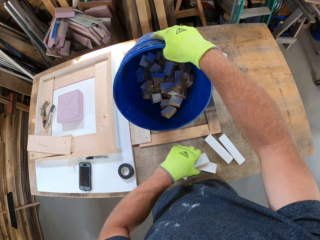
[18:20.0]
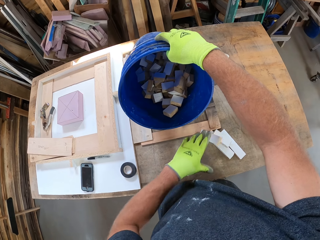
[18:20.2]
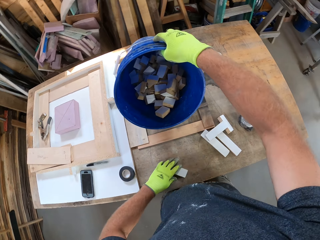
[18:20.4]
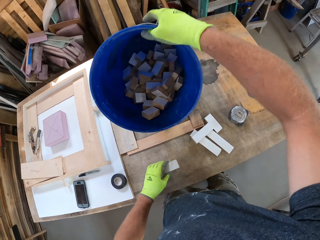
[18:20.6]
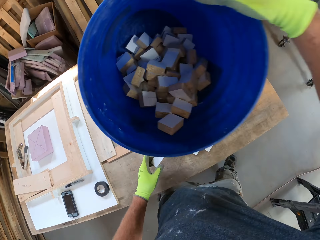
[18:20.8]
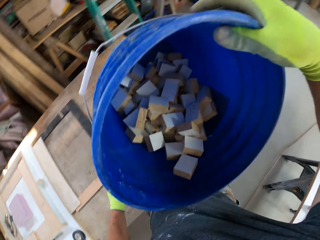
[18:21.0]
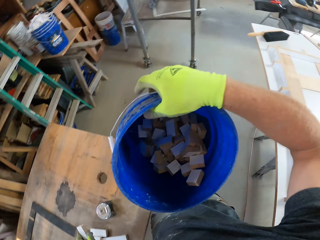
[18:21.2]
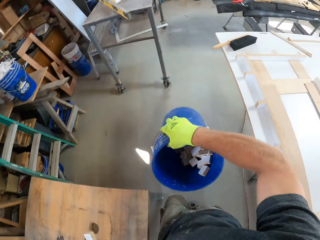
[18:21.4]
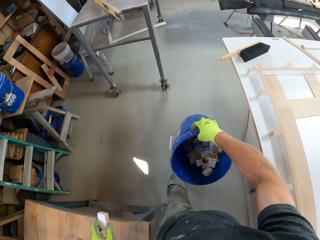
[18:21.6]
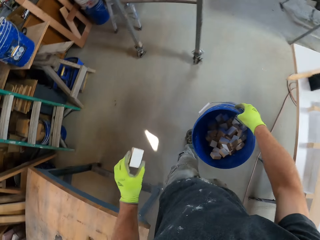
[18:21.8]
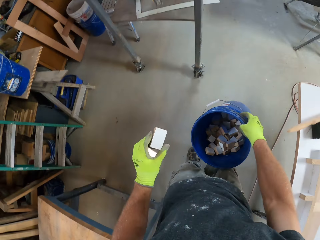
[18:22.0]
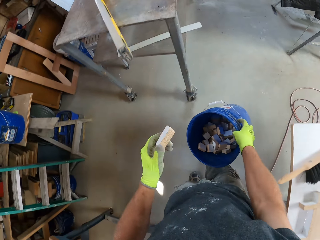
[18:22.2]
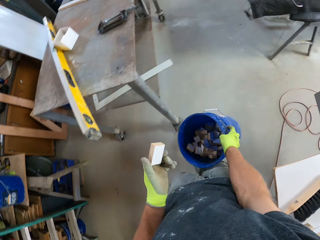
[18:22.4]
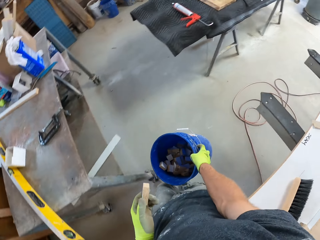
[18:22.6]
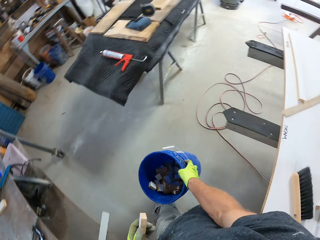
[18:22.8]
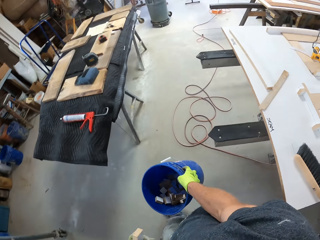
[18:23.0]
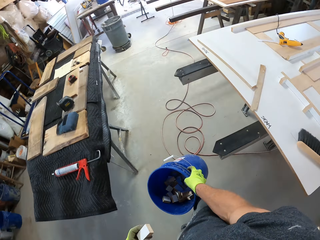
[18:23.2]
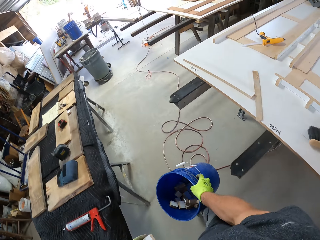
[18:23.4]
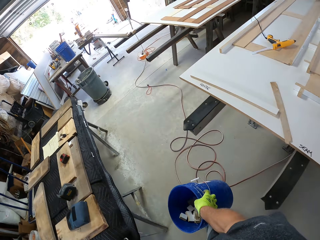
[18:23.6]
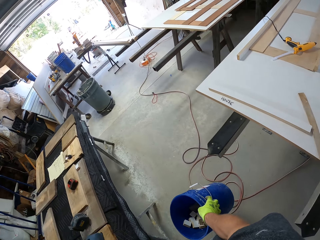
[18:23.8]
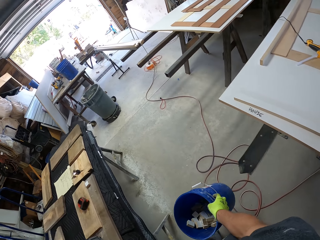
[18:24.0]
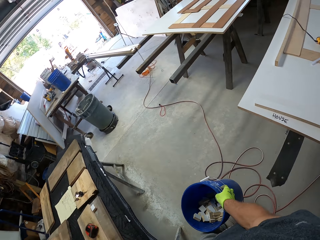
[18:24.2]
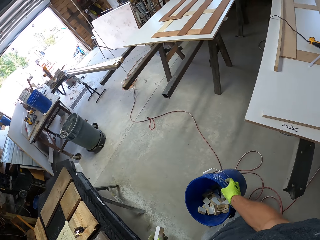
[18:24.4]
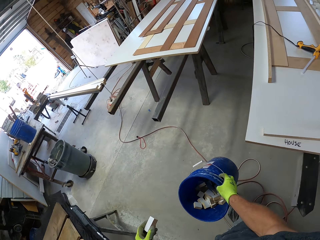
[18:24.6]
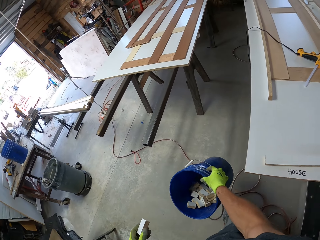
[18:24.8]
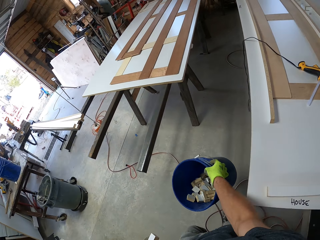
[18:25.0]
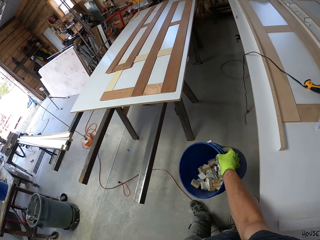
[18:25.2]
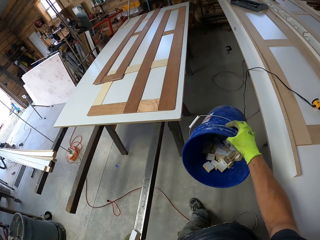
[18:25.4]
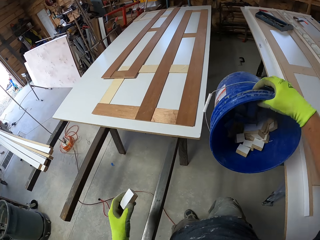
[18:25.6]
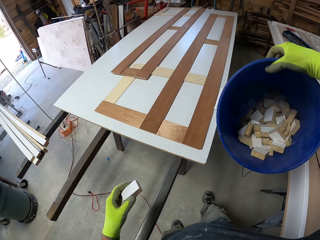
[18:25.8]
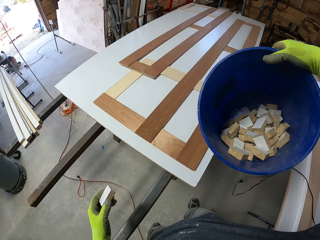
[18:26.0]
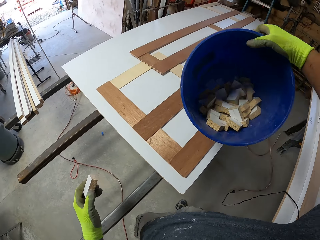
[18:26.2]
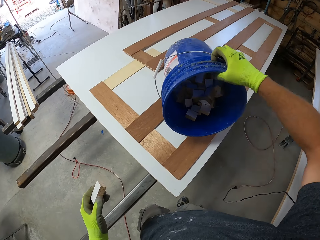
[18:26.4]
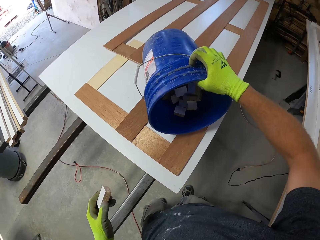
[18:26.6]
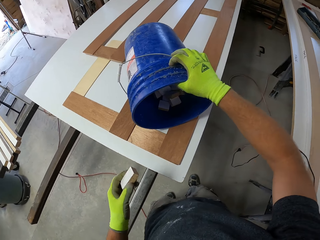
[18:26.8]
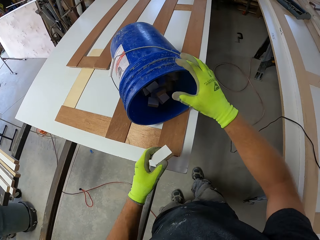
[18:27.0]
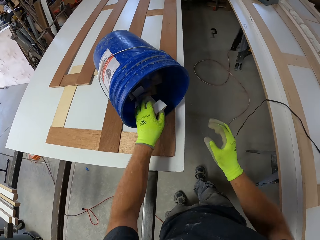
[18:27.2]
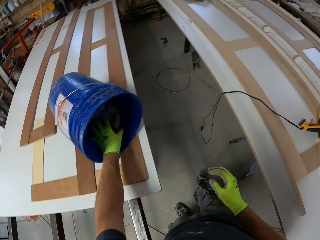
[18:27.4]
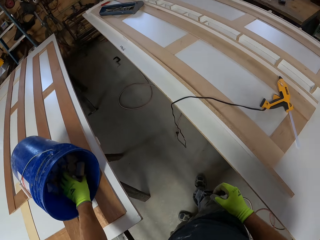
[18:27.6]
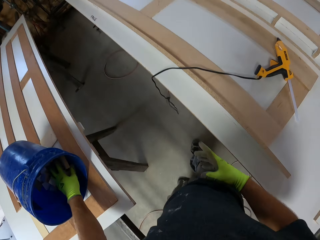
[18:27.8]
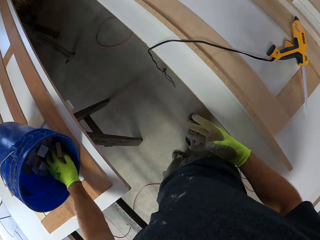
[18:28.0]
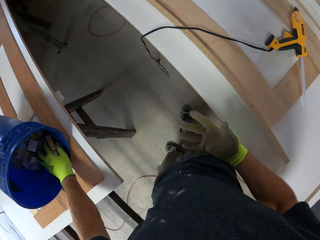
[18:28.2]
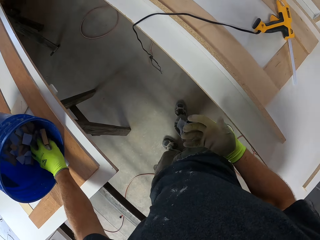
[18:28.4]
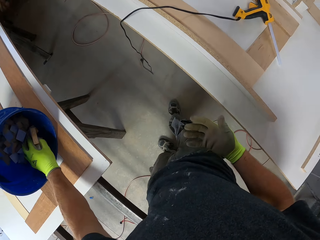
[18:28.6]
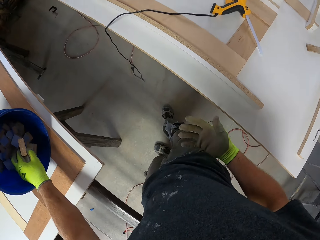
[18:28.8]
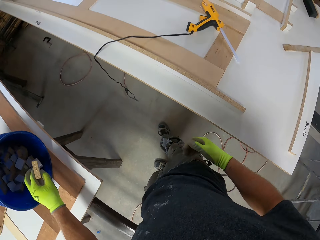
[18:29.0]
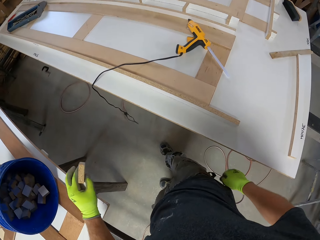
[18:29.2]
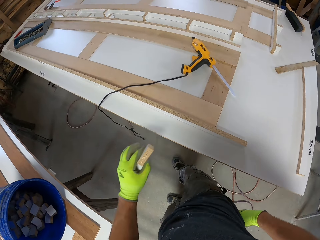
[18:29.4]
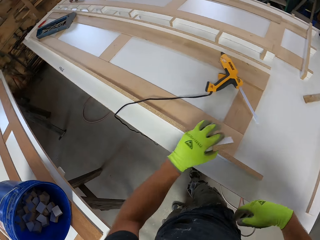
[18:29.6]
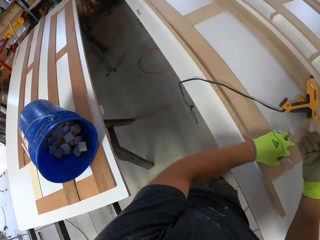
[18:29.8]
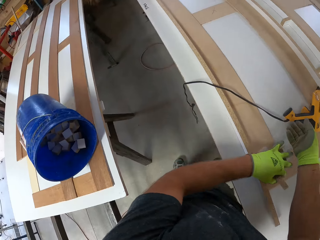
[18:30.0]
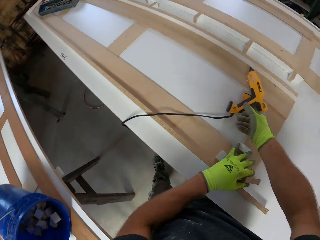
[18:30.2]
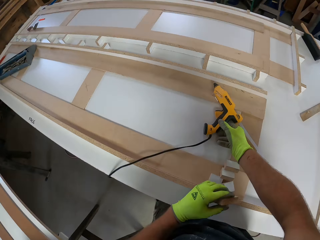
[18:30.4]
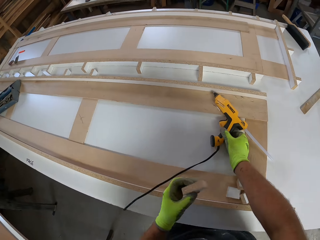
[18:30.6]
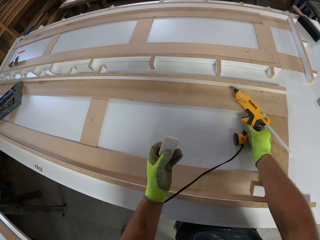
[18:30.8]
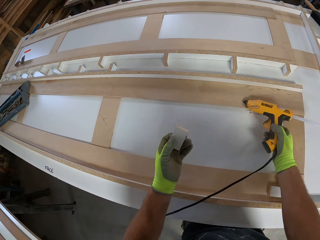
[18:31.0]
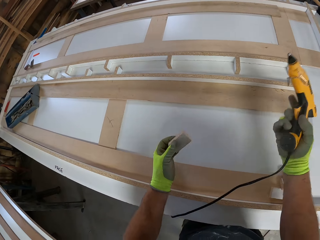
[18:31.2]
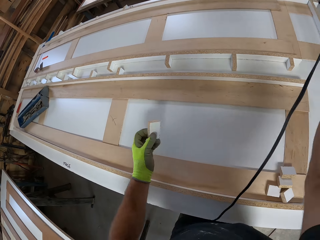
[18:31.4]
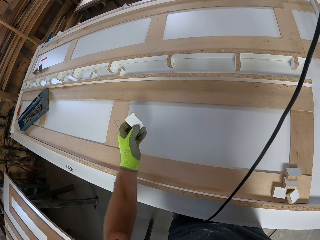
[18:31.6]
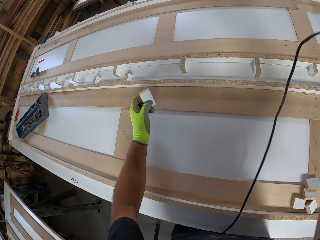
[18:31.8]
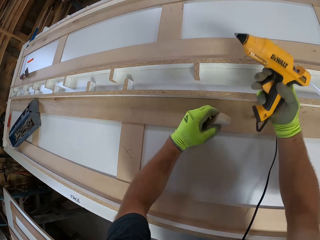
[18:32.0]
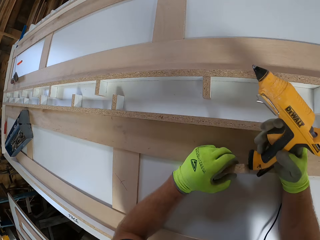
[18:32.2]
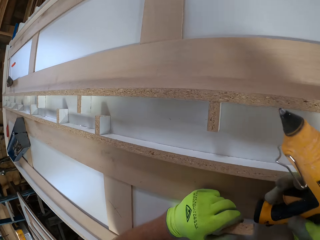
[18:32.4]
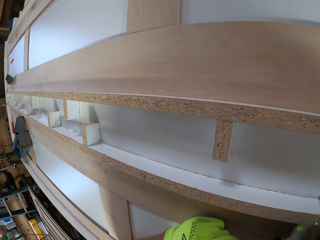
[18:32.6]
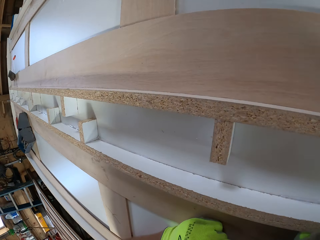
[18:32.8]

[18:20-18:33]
The camera wearer drops the woods on the table. They pick up the bucket and a piece of wood from the table. They carry the bucket with the woods in it from the table. They walk around with the bucket. They drop the bucket on another table. They put the piece of wood in the bucket. They pick some woods from the bucket. They drop the woods on another table or the wooden structure. They pick up the glue gun on the table. They pick a piece of wood from the wooden structure.

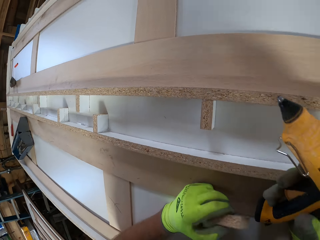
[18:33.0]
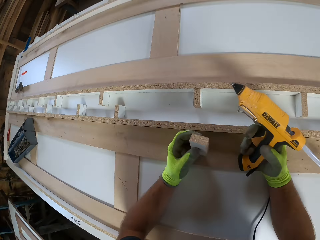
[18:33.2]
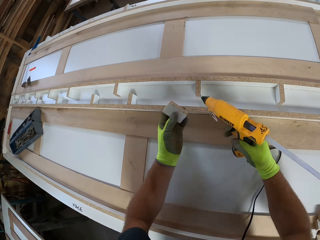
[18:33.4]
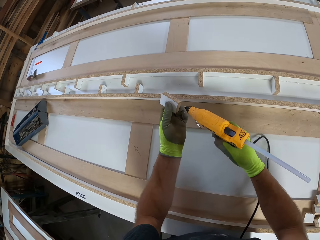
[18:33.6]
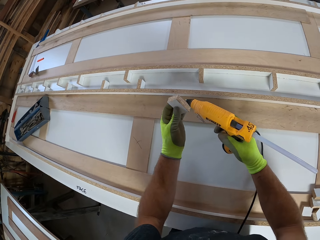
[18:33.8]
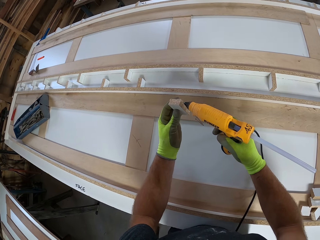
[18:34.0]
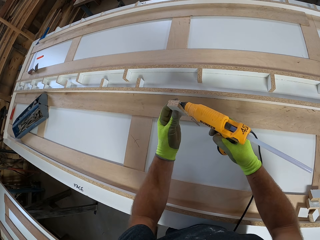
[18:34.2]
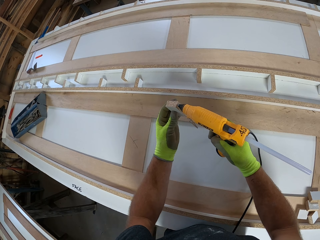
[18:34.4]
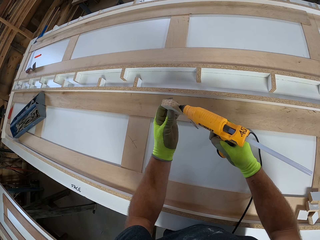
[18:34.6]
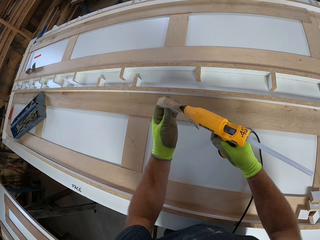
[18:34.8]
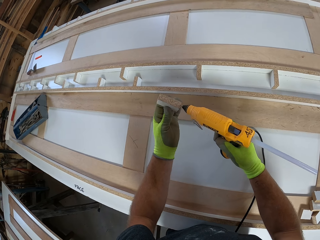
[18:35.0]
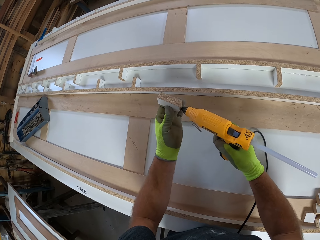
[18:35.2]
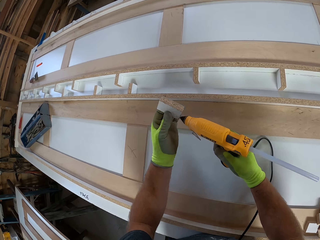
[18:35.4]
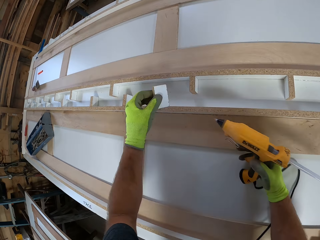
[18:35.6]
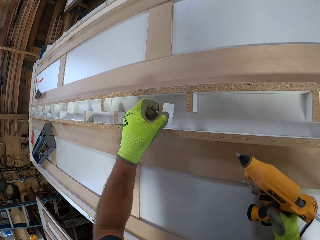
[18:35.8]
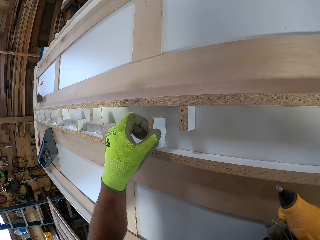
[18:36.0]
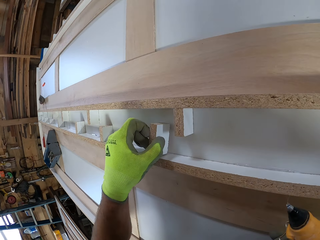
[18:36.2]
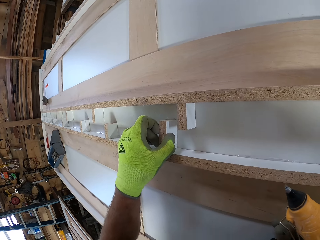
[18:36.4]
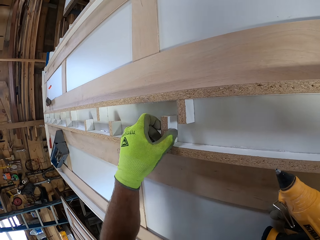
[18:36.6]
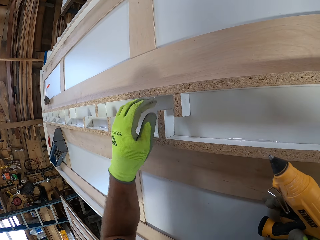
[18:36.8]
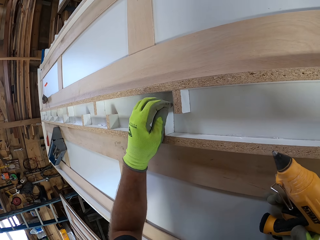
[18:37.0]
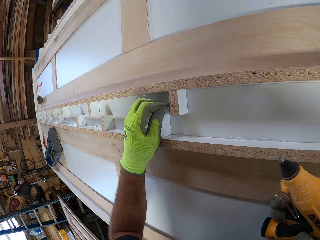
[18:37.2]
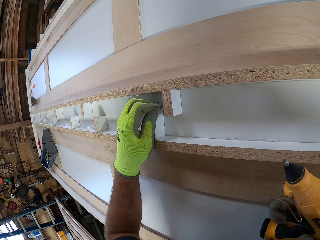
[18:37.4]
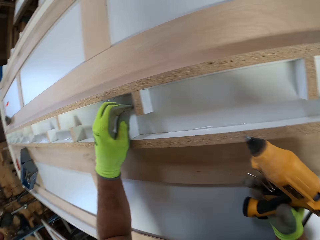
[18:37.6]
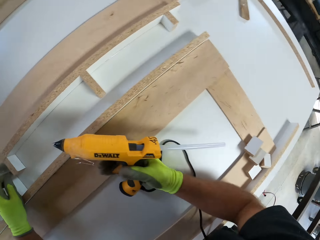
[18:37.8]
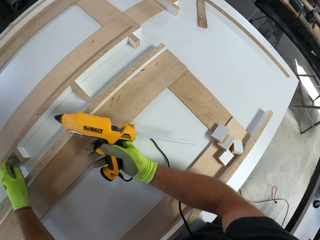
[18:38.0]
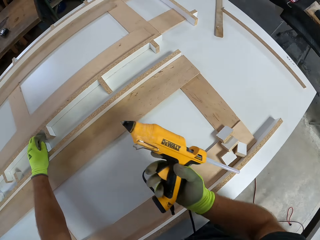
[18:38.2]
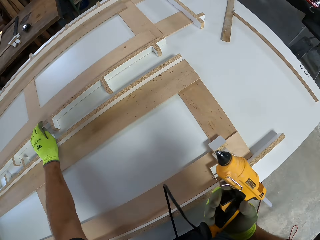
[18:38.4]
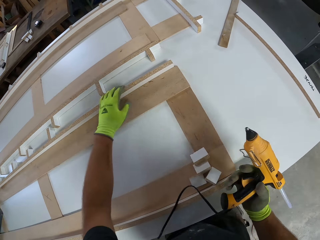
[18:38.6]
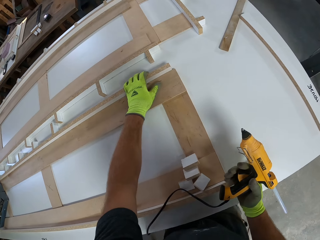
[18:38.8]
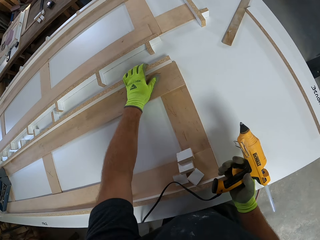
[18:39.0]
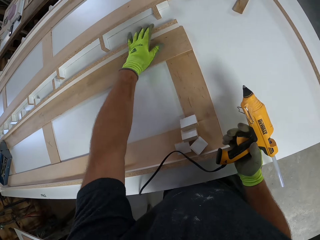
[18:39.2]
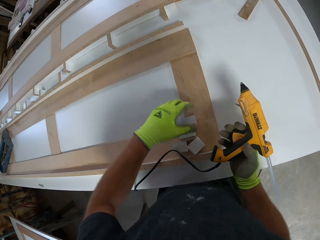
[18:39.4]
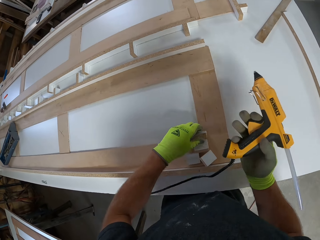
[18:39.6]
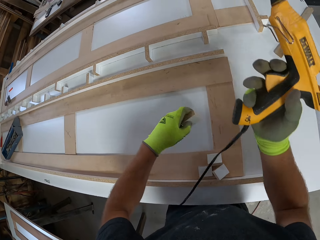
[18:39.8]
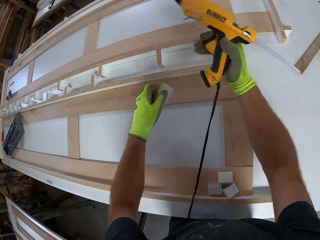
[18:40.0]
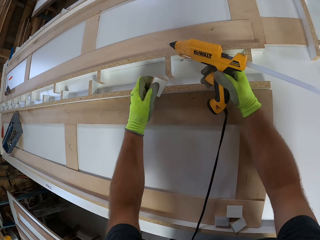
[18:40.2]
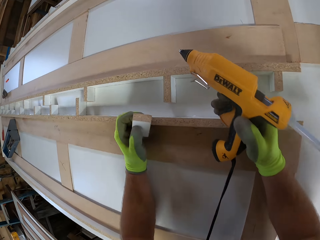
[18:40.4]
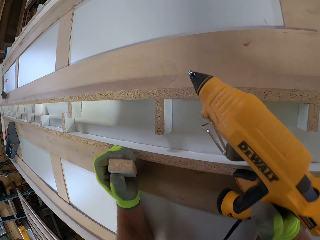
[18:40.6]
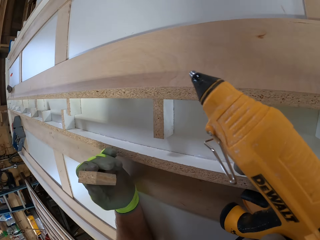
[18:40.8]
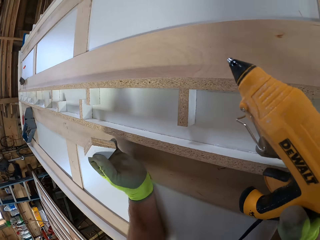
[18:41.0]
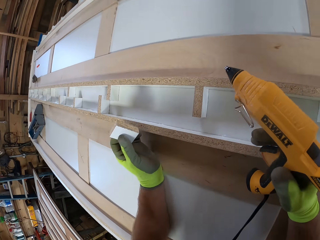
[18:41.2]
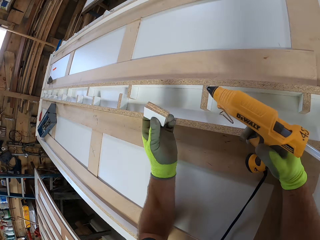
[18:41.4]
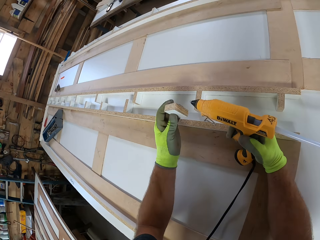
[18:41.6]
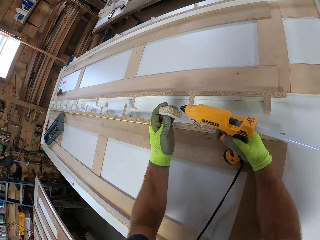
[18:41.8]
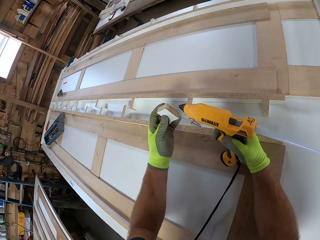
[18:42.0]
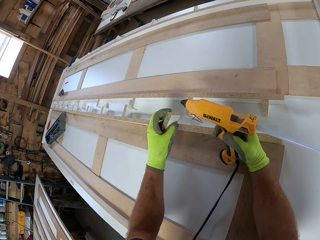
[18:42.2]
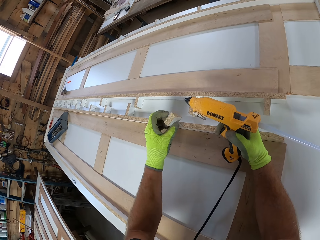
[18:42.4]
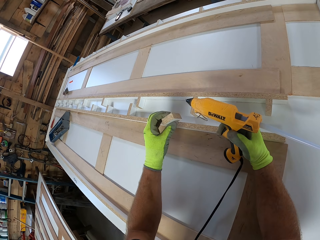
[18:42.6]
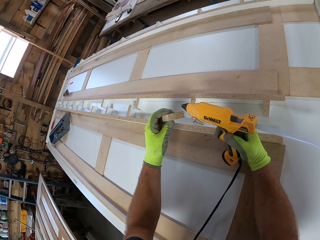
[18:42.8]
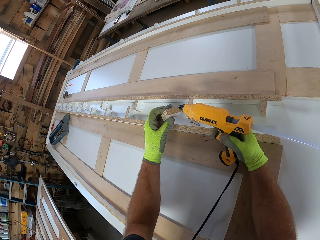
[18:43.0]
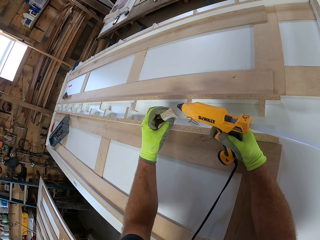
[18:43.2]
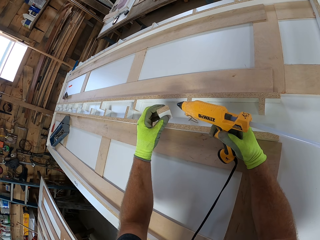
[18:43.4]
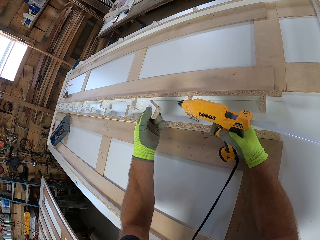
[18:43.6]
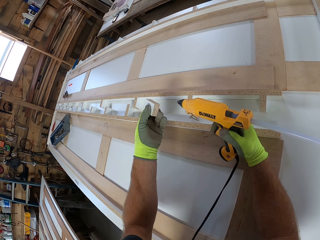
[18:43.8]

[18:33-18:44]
The camera wearer applies glue to the wood on his left hand with the glue gun. He glues the wood to the table. He touches the table wood. He picks another wood from the table with his left hand. He applies wooden glue on the piece of wood.
